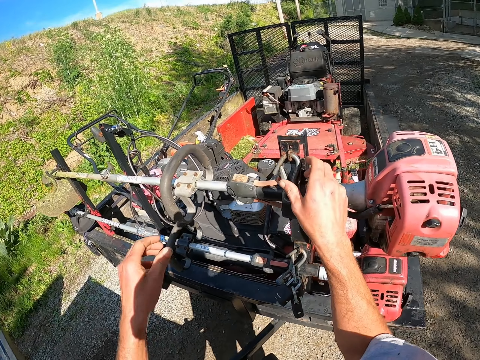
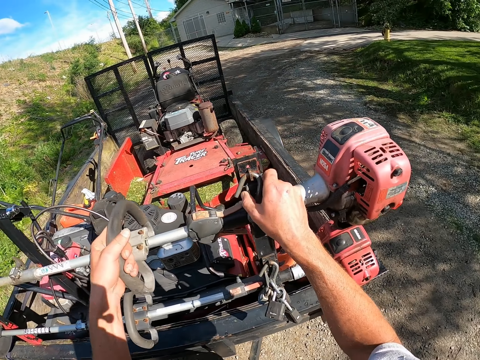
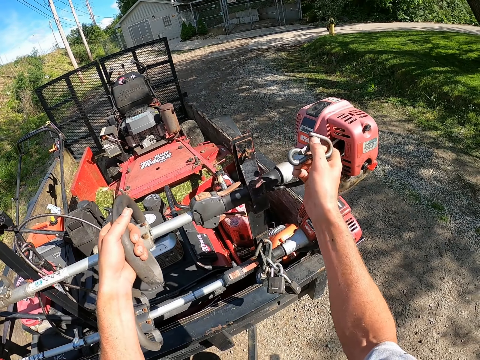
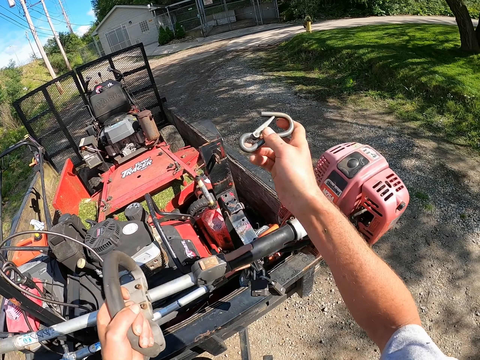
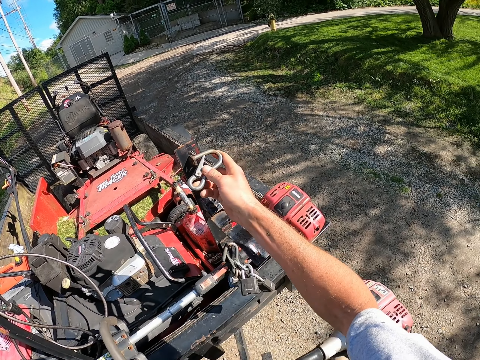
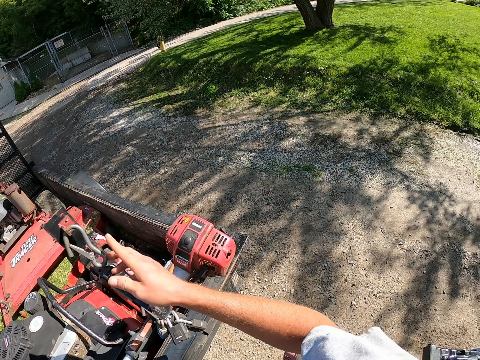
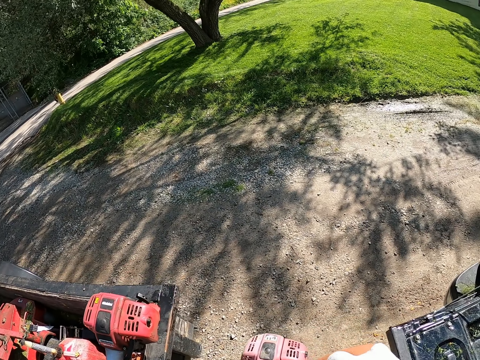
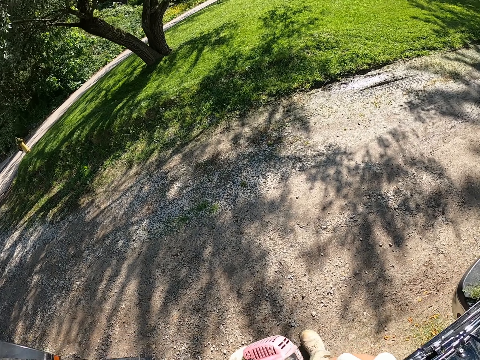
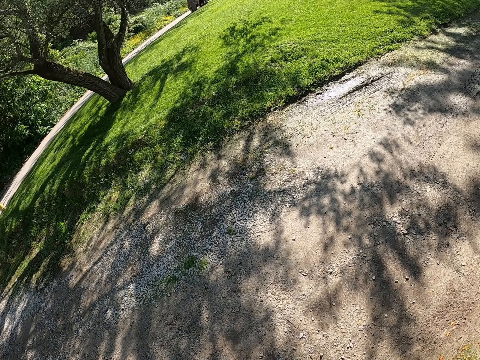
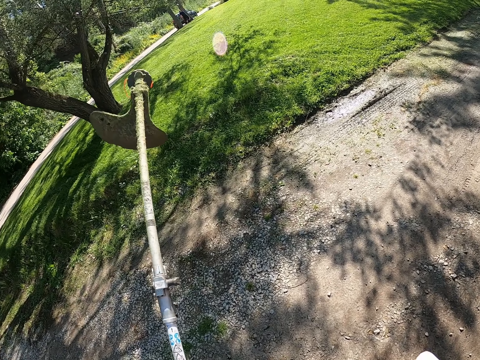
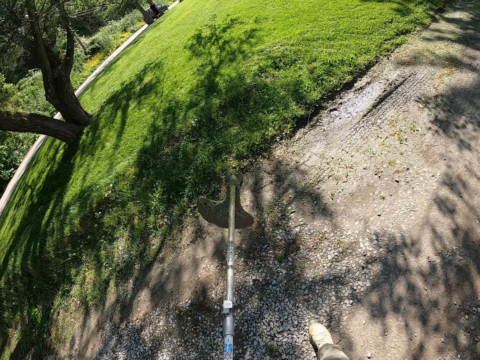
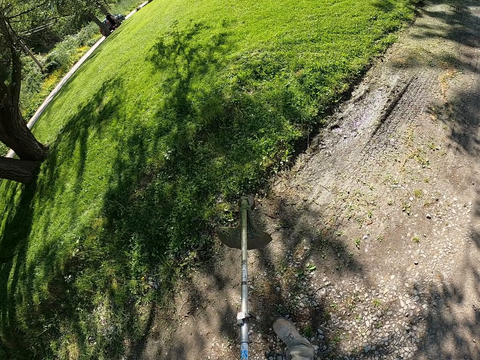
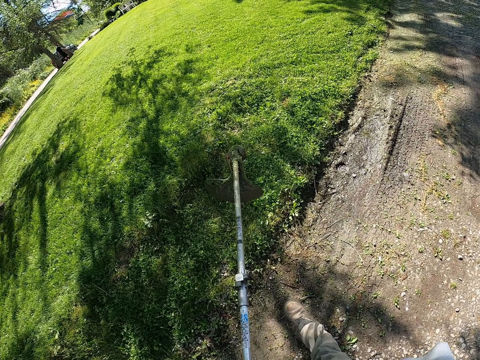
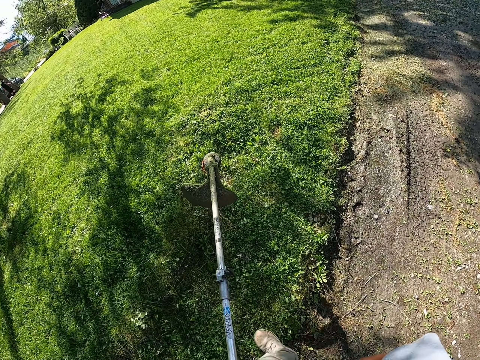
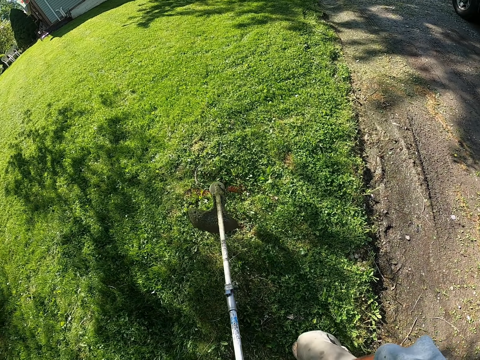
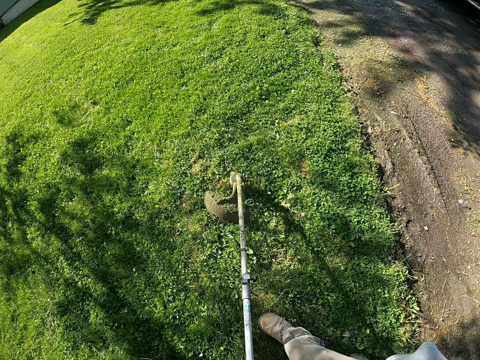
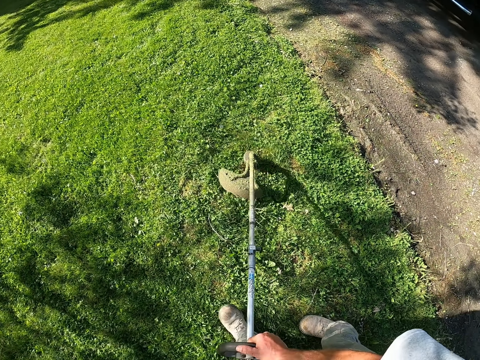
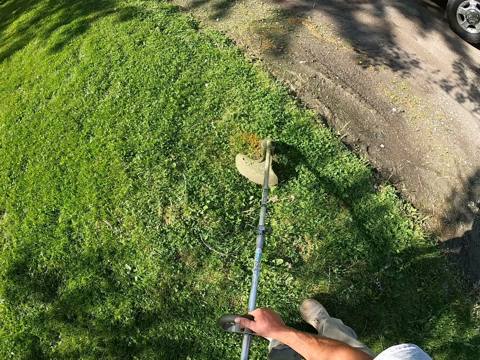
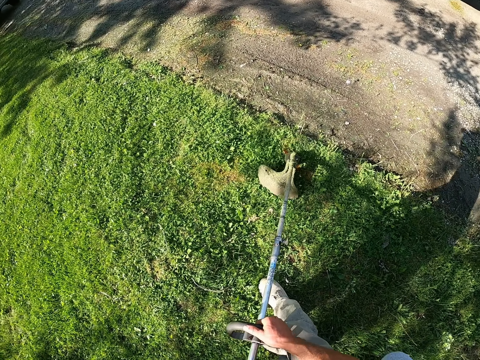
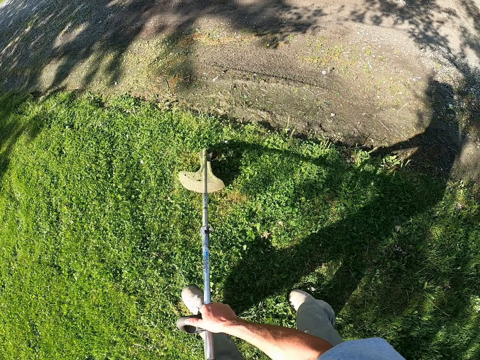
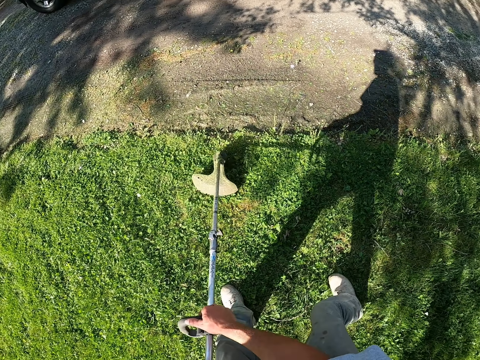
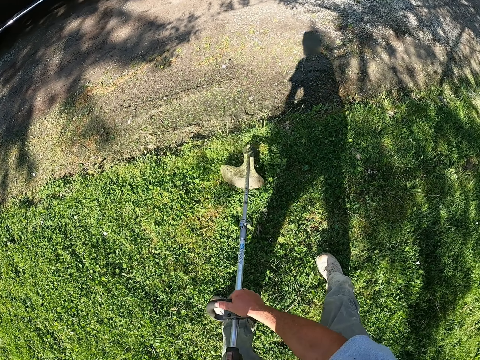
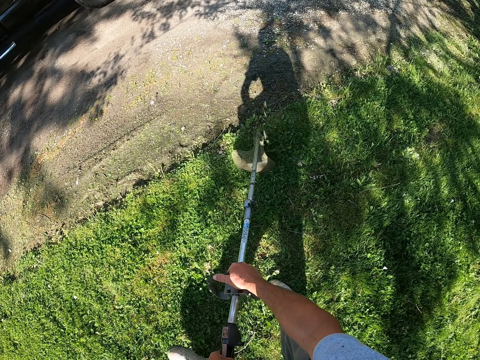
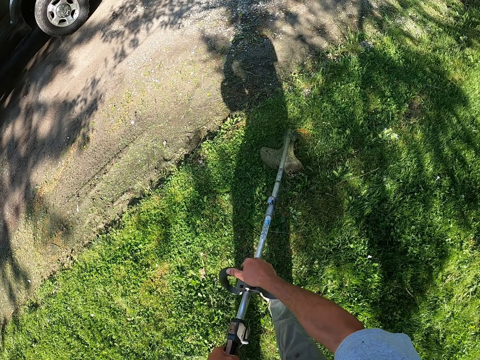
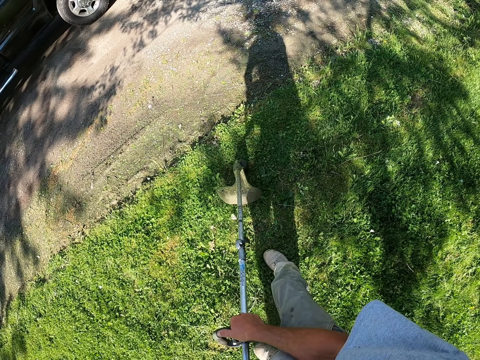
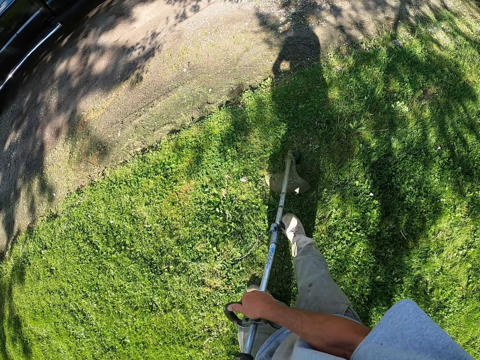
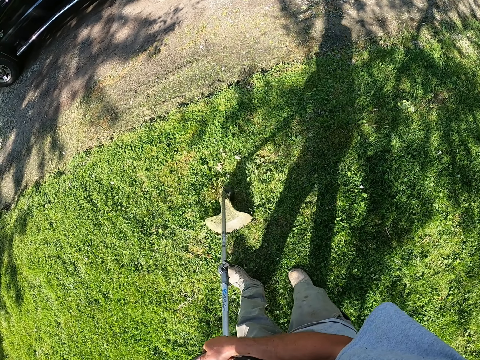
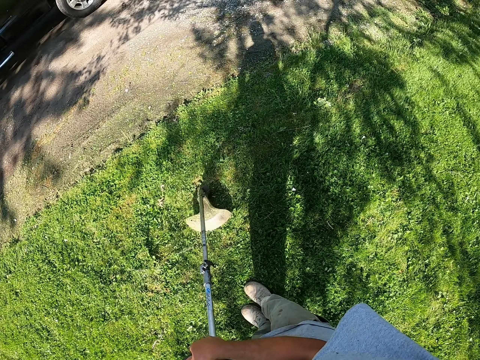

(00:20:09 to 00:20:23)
The camera wearer removes the pin. They remove the brush cutter from the truck. They put the hook on the truck. They walk to the grass. They cut the grass with the brush cutter.
